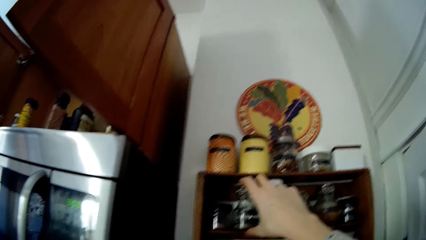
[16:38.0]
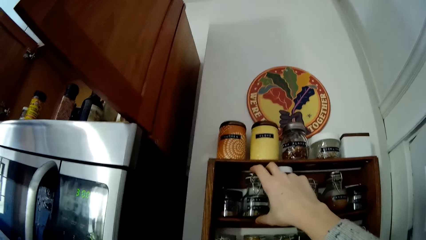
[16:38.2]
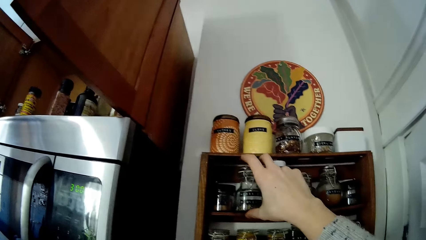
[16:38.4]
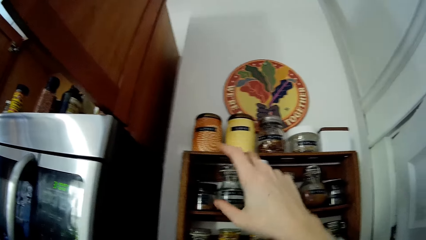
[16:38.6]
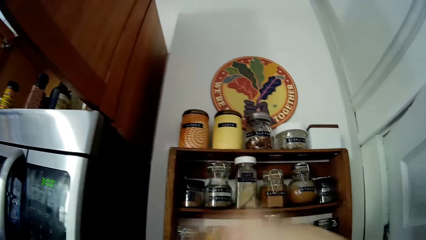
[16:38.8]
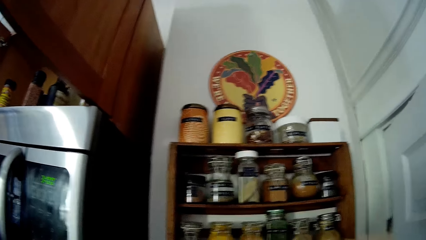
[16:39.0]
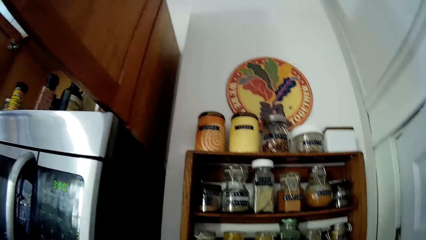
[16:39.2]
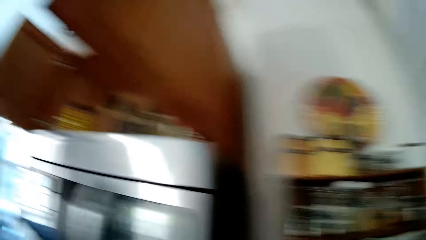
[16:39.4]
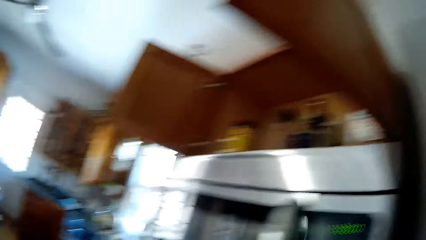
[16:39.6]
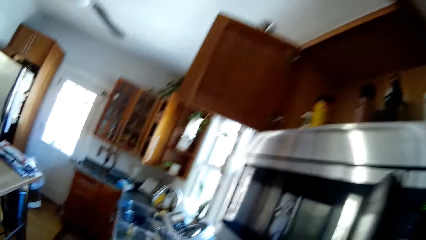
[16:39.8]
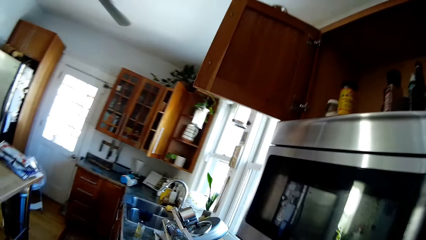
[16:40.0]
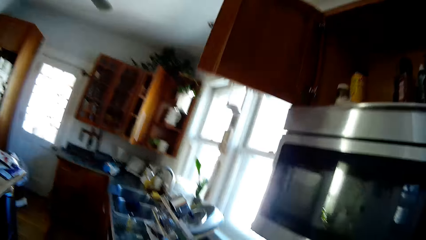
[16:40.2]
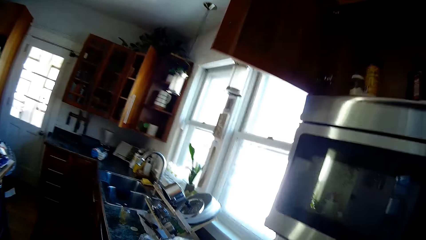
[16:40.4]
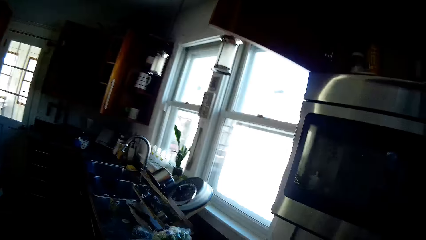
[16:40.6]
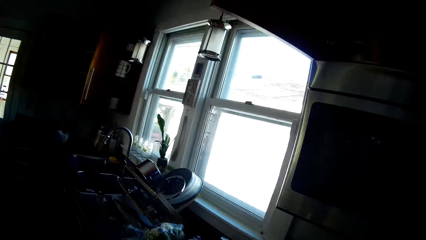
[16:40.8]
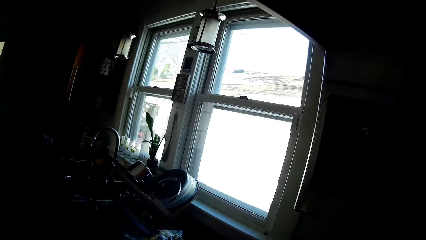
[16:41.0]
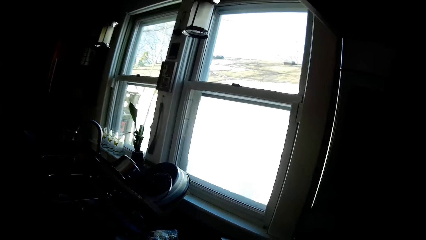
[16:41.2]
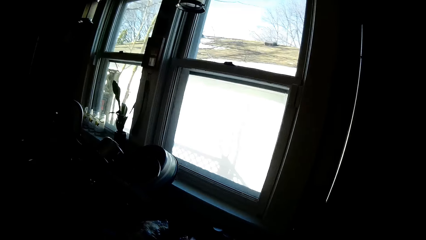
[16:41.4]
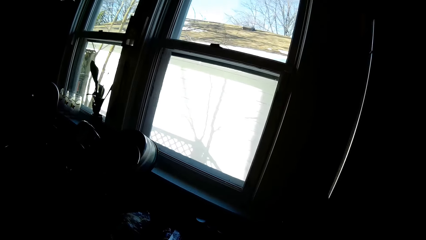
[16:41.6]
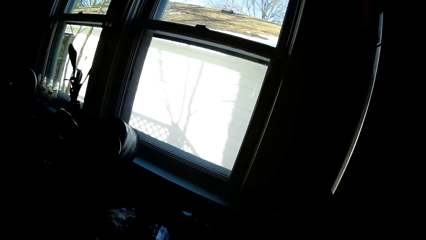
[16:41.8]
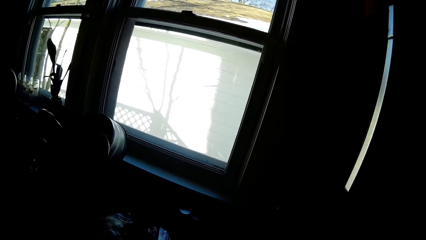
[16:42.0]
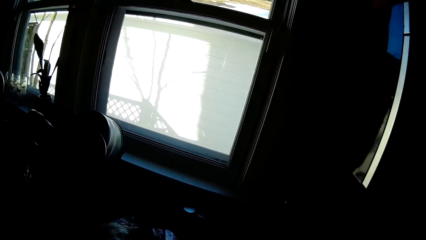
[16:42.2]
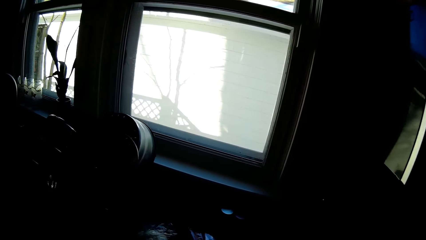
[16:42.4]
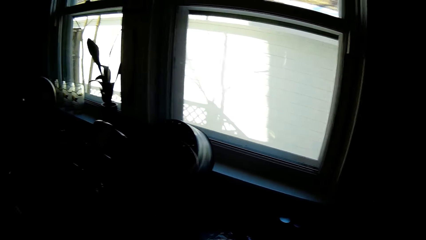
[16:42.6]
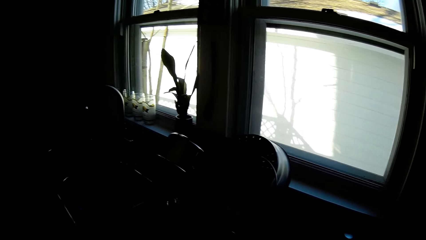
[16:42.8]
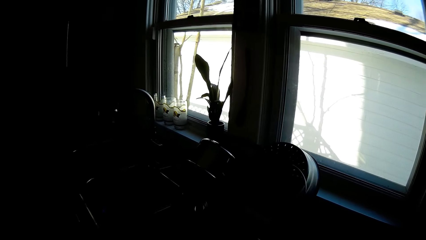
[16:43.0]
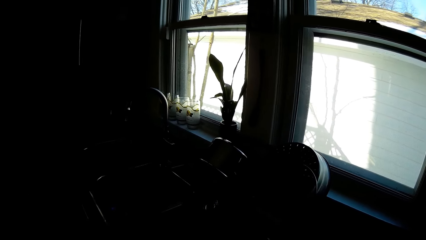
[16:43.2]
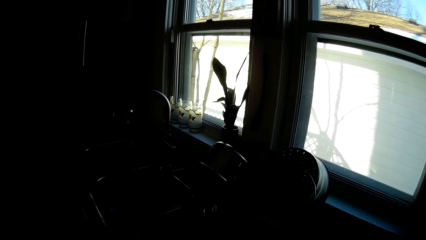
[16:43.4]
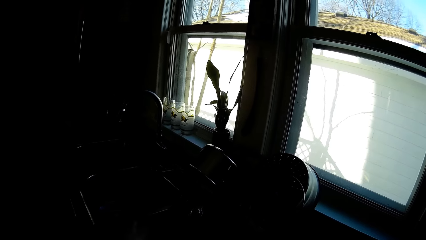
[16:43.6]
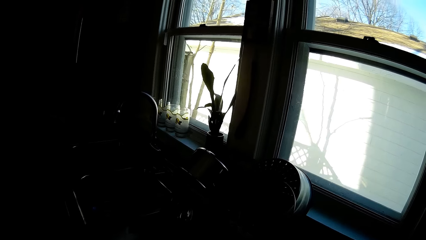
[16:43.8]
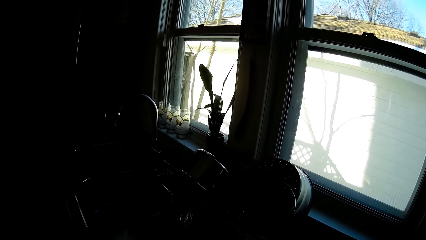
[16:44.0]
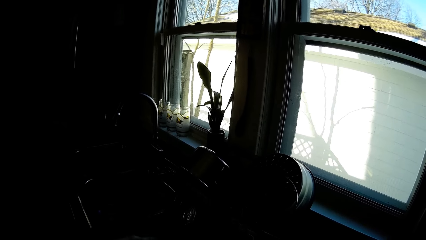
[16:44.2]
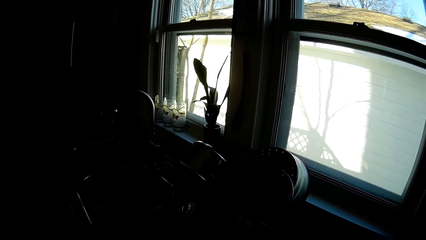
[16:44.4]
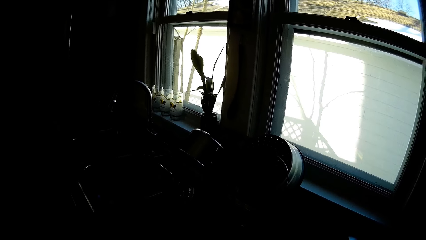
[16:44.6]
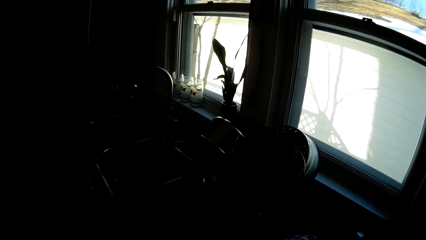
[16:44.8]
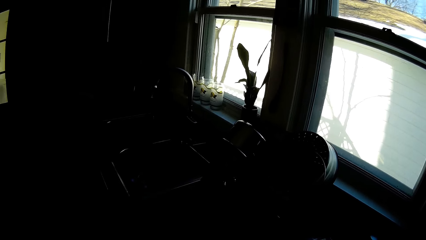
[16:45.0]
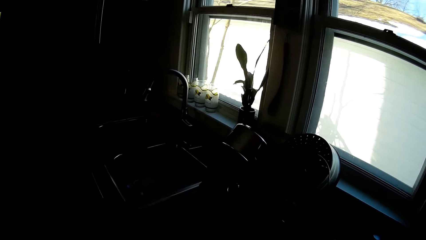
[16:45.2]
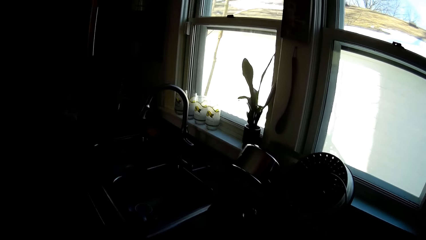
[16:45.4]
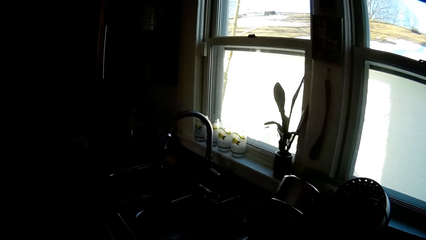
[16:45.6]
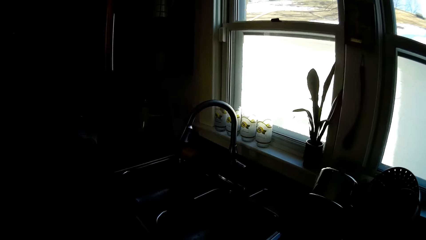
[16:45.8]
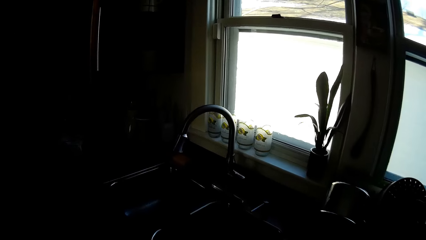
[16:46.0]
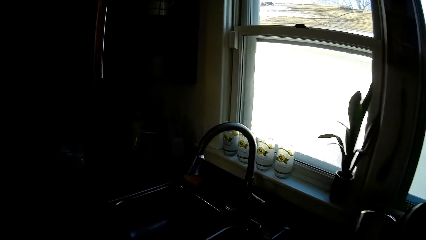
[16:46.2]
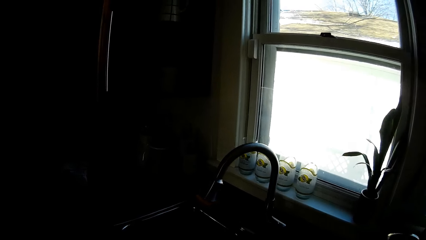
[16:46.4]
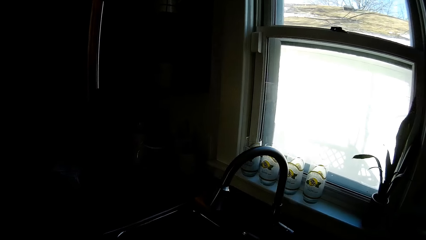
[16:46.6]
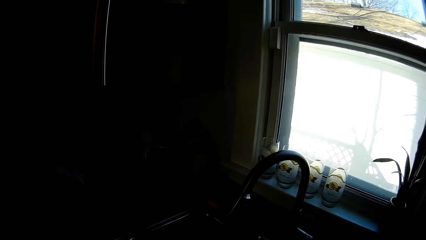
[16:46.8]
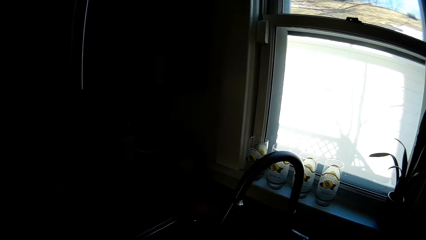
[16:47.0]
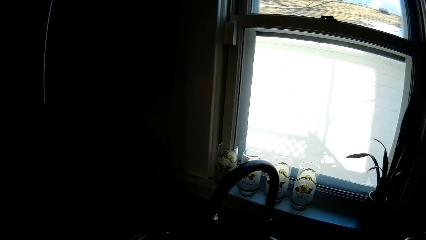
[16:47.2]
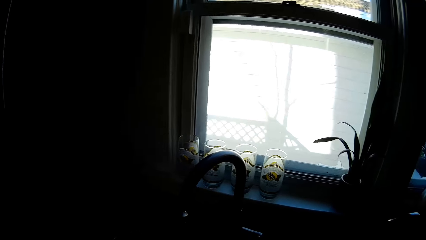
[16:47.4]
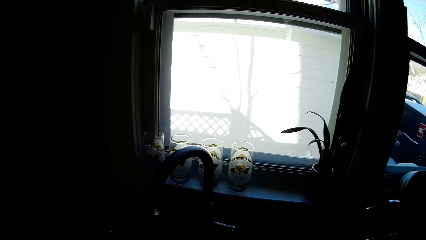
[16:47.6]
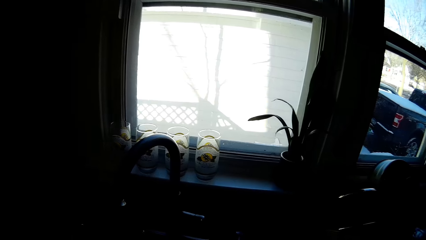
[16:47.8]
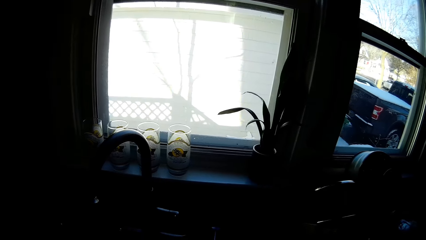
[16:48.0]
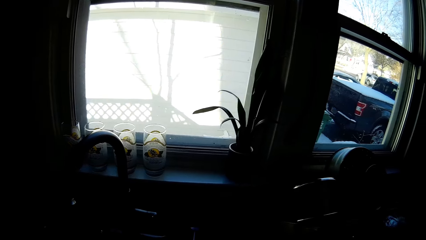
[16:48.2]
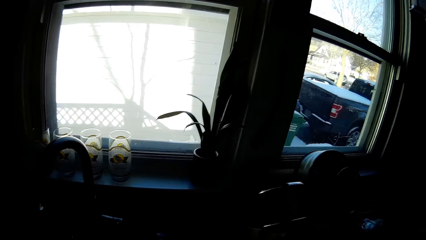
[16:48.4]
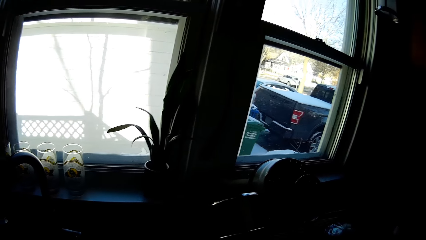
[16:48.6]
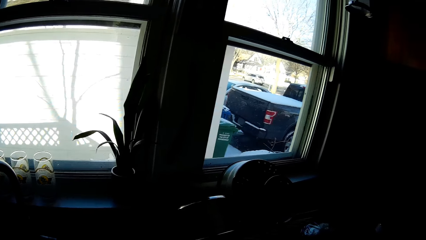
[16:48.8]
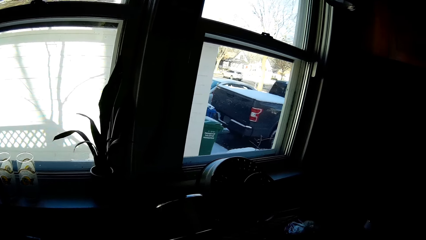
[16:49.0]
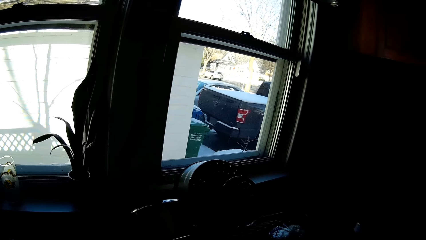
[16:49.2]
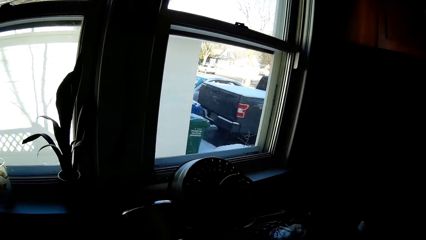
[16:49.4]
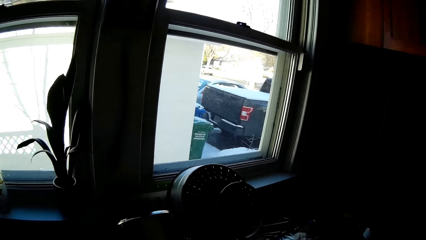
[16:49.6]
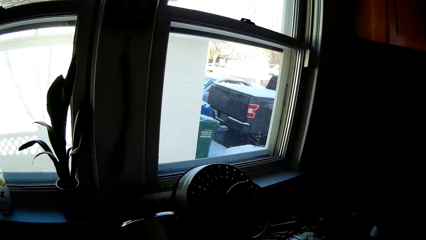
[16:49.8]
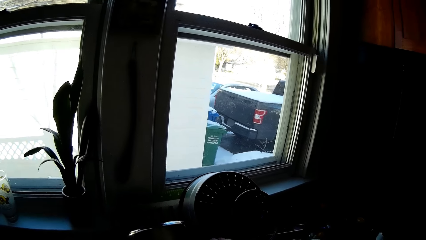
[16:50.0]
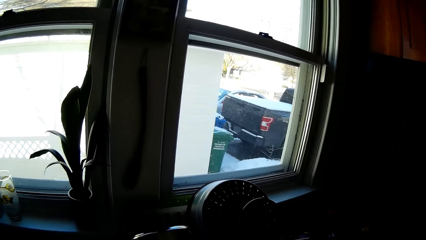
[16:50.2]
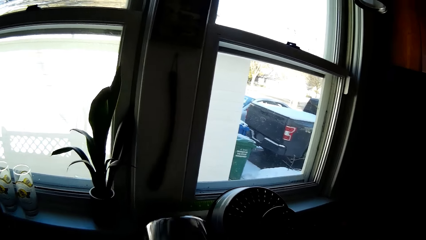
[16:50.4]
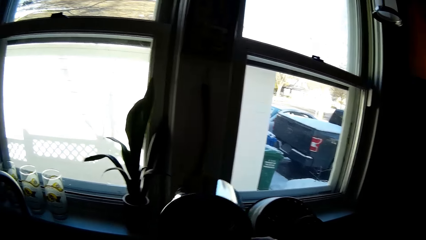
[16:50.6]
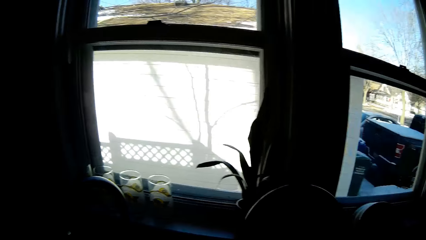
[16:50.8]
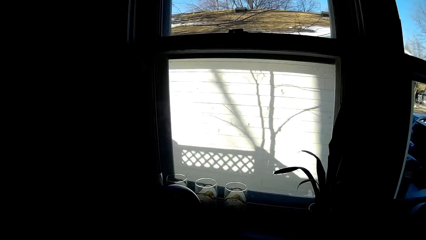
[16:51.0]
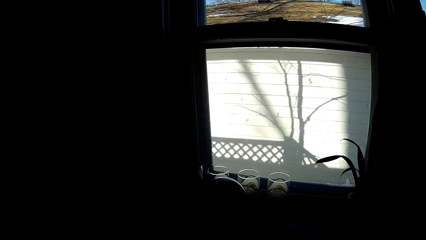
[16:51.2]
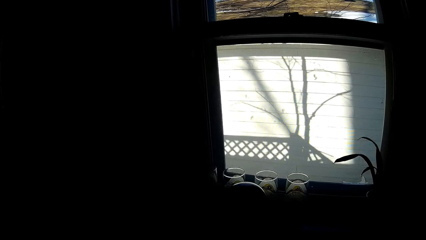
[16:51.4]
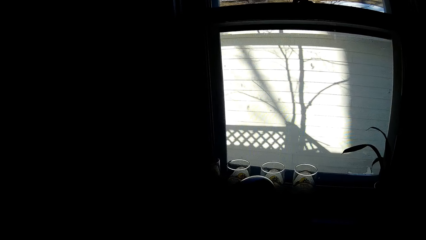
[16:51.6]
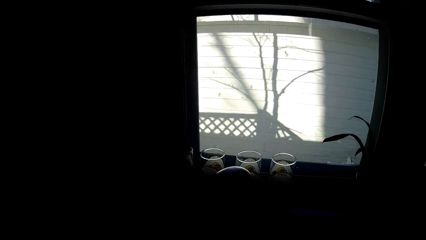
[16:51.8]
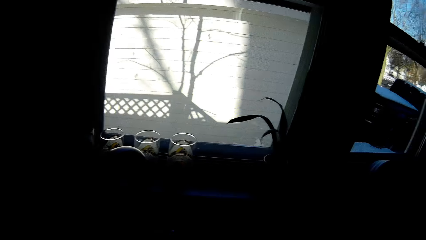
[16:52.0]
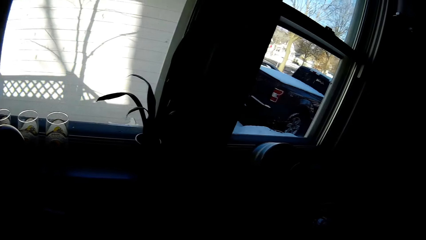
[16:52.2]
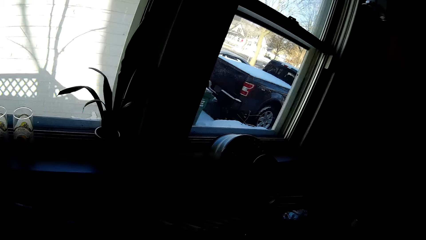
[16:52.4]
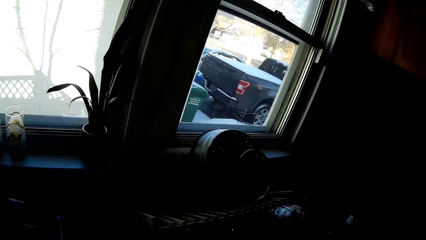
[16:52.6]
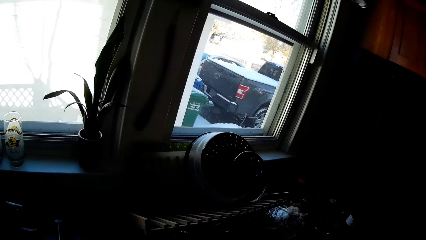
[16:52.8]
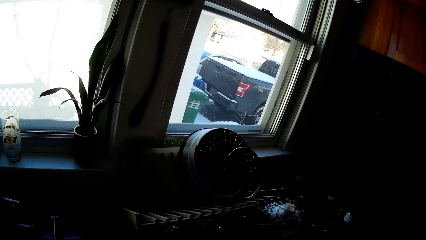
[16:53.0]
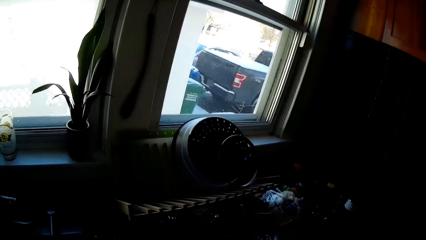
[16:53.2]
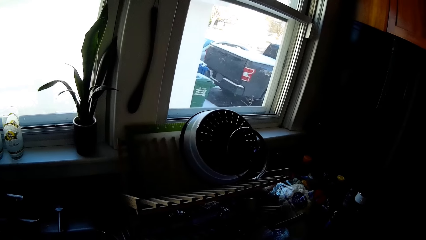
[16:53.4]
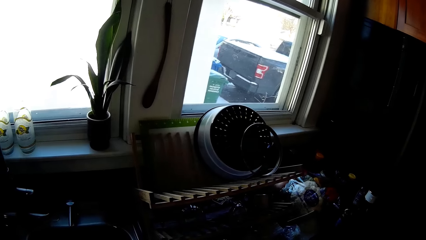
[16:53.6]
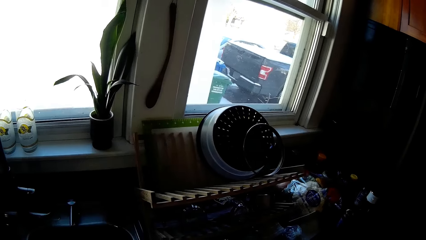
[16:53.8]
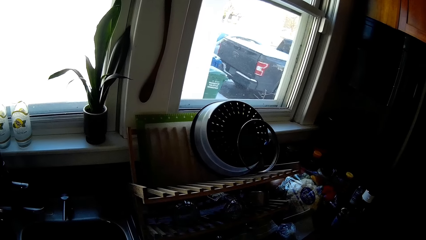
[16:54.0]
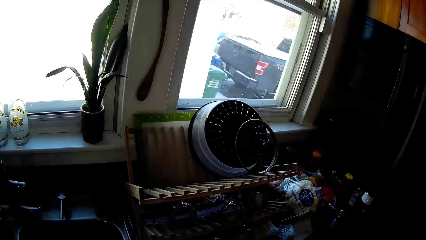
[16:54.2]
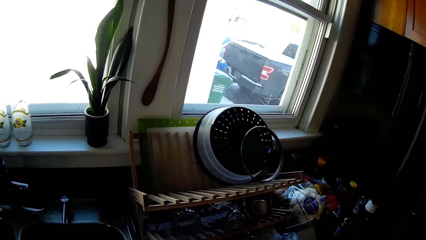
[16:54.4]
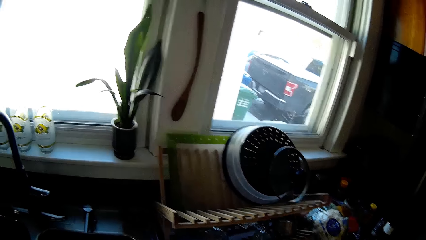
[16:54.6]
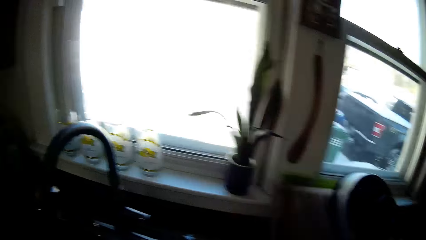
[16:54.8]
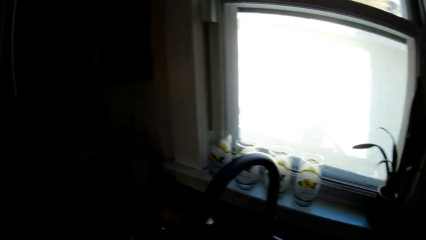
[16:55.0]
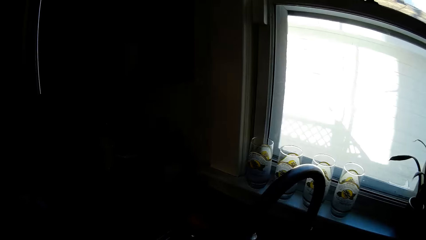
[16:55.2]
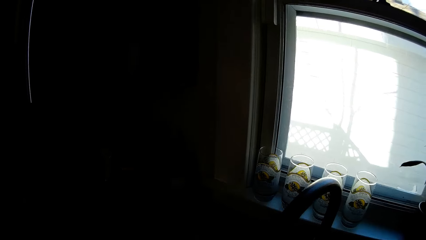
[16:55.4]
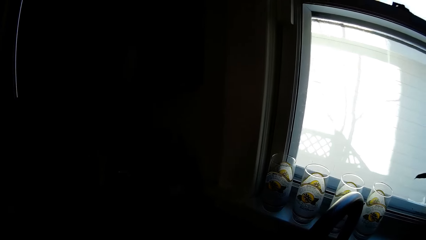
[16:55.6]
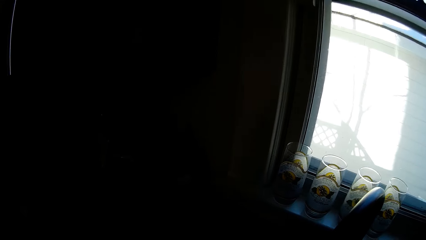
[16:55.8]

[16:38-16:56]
The camera wearer adjusts a bottle on the shelf with her right hand. She picks up a pot from the top of the sink with her right hand.
